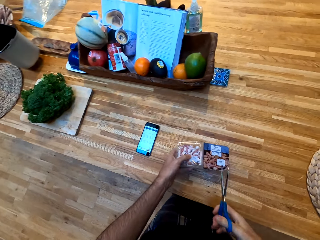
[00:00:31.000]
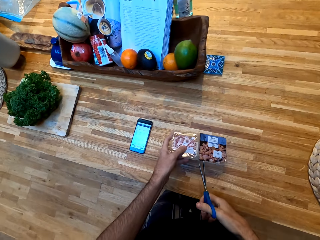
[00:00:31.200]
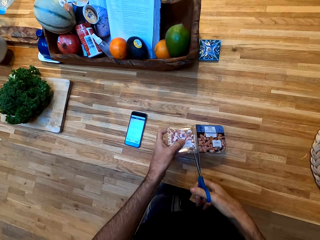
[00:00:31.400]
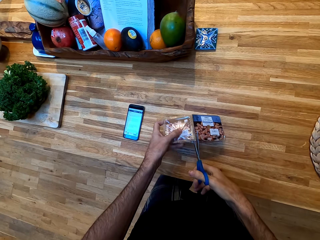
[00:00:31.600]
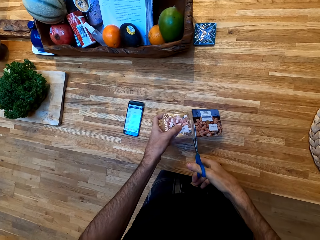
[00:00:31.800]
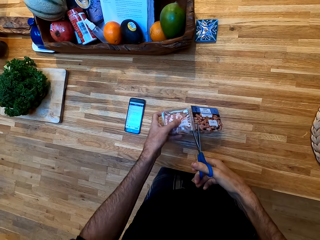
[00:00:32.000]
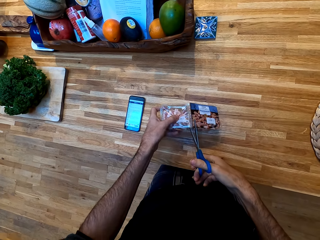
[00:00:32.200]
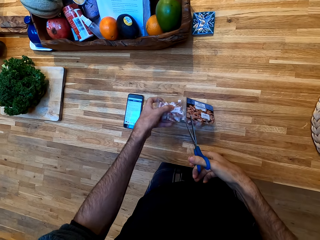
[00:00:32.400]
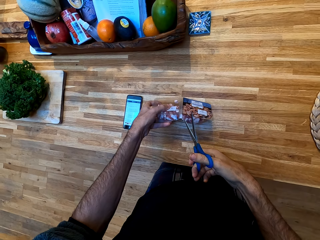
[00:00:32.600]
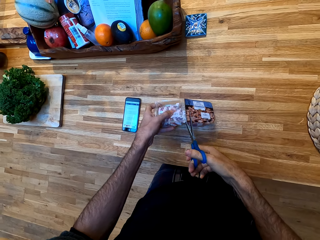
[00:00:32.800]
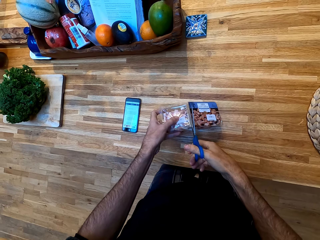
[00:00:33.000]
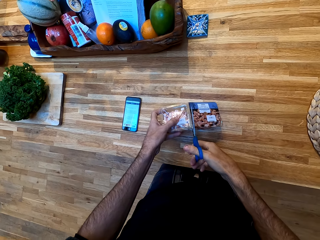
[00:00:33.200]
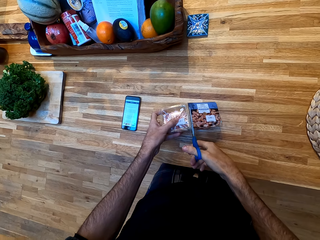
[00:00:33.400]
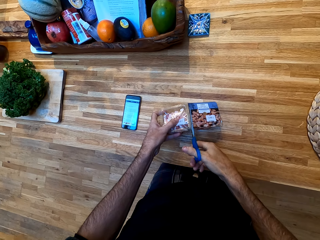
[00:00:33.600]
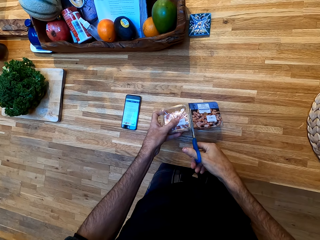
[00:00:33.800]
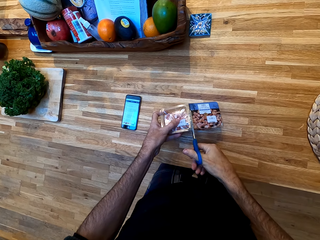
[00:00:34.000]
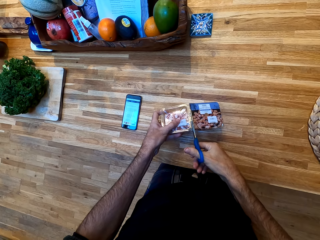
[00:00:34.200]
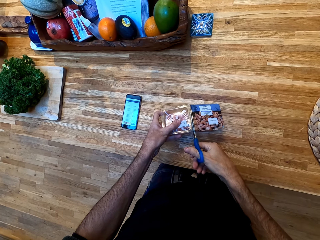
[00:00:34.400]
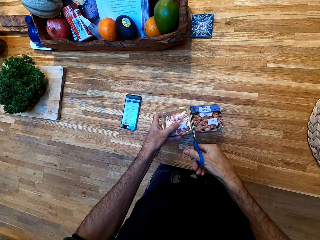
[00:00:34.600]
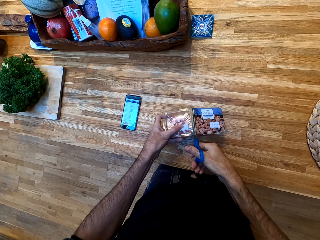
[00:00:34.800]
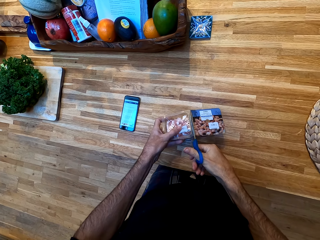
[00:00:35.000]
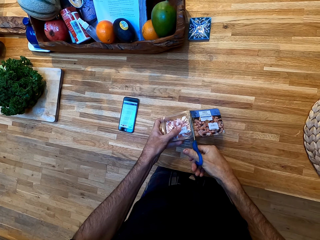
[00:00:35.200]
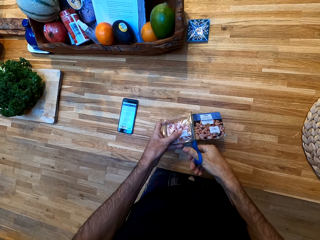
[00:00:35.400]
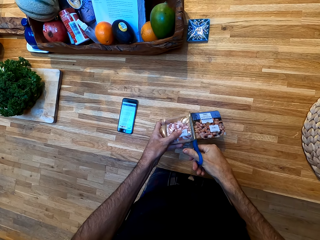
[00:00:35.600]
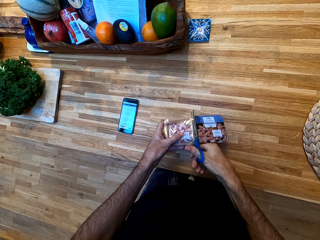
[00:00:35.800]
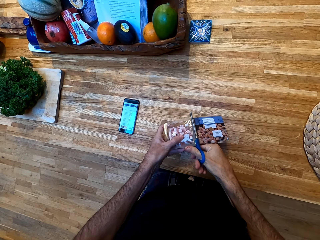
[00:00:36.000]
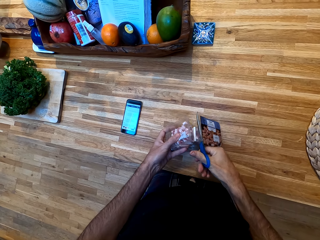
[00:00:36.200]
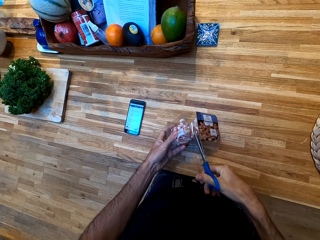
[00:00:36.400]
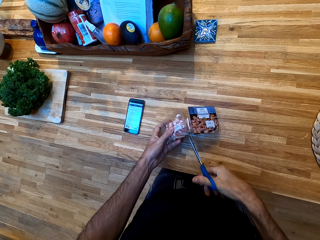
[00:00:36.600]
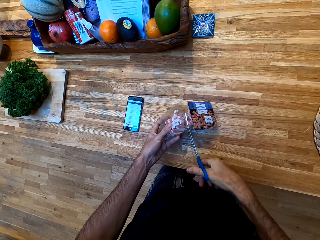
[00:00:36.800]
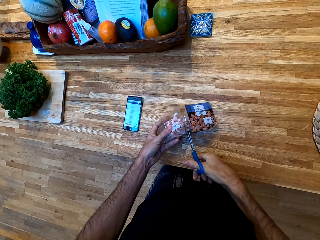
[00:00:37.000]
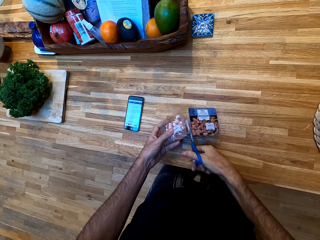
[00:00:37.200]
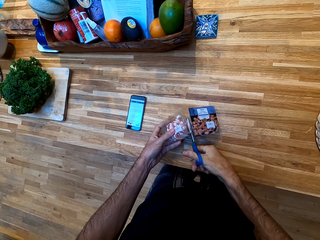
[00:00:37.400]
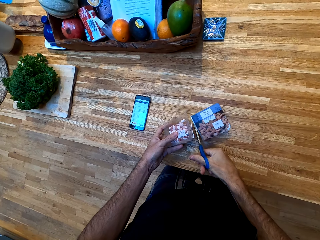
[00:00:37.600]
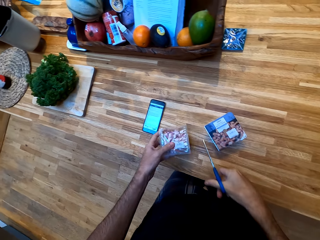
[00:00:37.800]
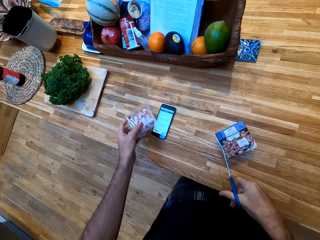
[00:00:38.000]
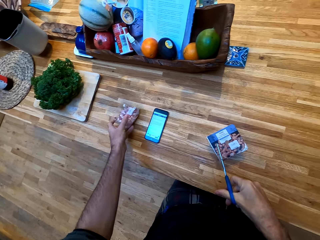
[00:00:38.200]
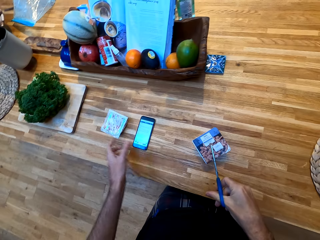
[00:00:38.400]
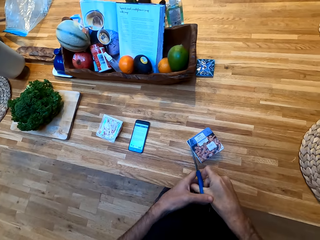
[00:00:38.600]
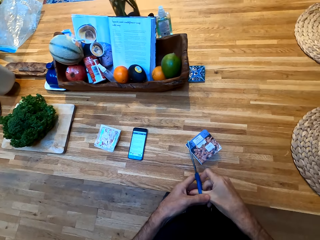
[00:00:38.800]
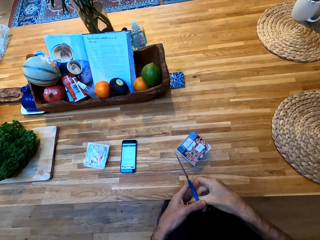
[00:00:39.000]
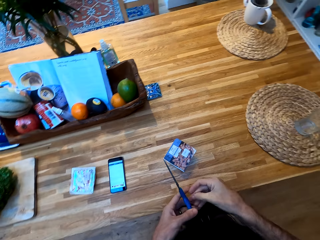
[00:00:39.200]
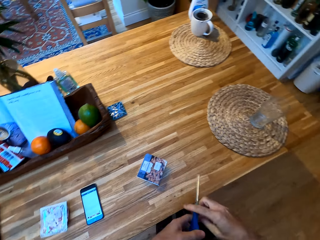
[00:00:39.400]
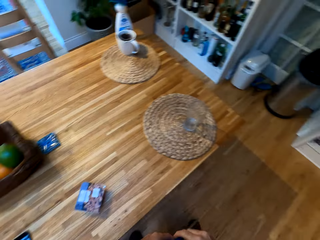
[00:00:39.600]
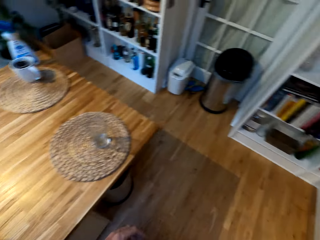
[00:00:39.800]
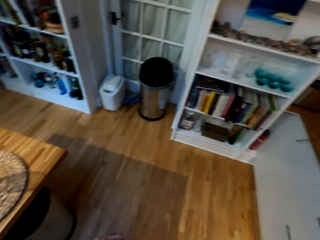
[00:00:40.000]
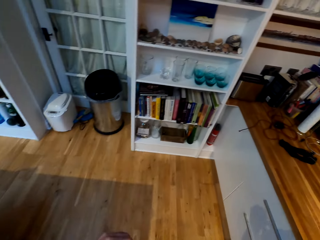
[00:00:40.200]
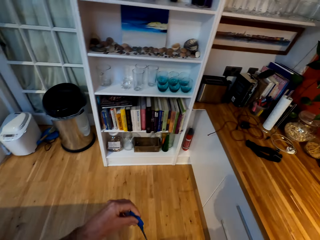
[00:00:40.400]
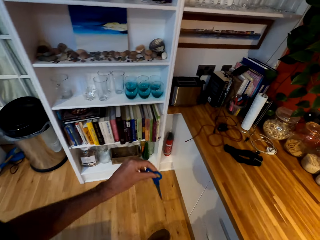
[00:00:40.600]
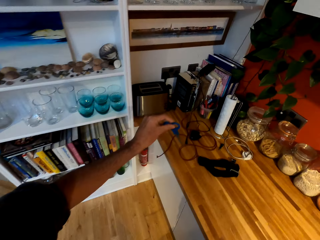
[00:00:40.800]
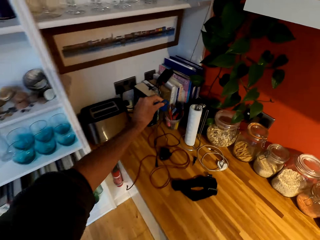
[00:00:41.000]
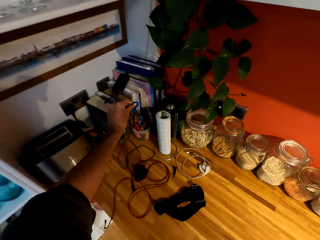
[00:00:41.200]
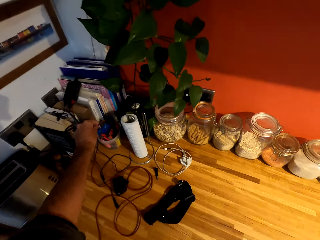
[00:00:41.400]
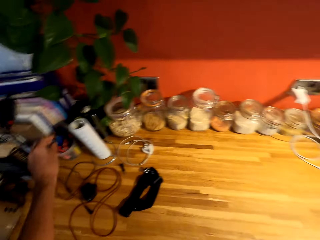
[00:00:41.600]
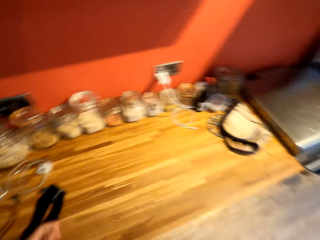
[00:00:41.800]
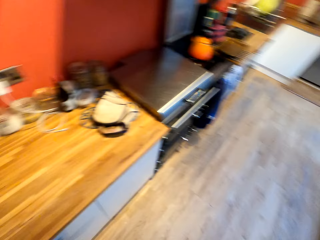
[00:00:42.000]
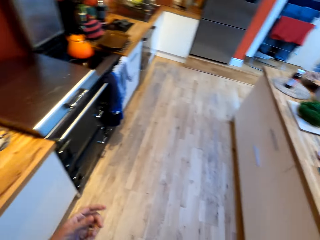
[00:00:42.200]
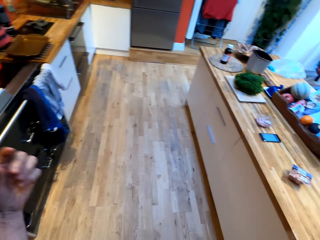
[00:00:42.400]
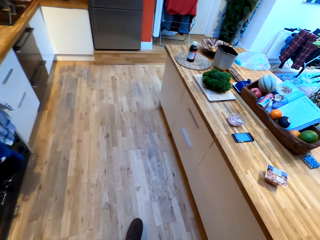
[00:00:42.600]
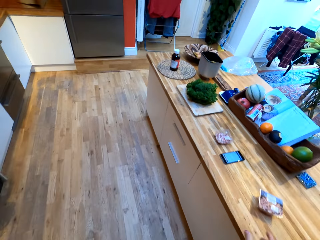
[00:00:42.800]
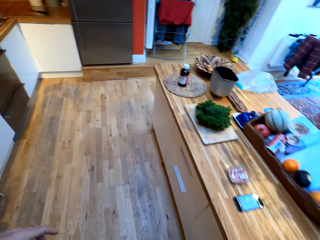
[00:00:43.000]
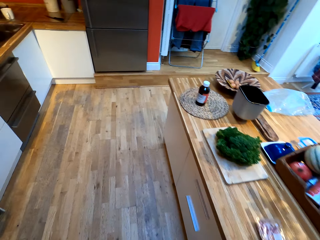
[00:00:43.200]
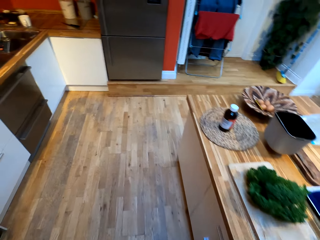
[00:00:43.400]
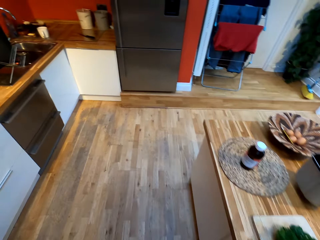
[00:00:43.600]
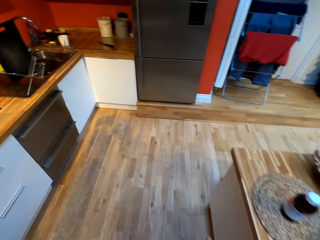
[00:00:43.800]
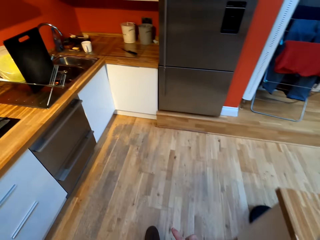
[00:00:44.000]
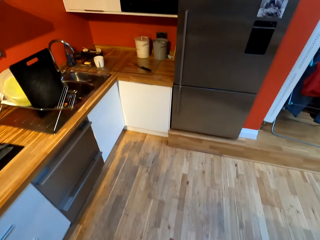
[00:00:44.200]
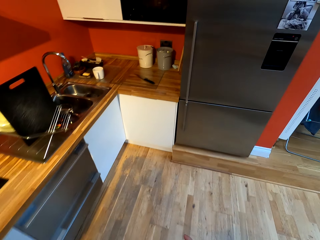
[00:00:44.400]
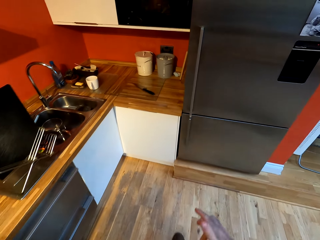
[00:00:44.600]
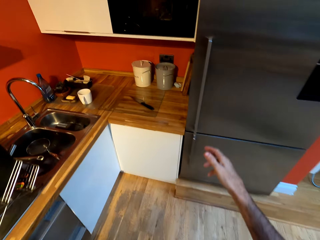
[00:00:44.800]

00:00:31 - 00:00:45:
The camera wearer holds the scissors in the right hand. They place a packet of food on the counter. They cut the packet of food with the pair of scissors. They cut through the paper. They place the packet of food on the counter. They turn around the room. They put the scissors in the cup. They turn around the room and walk around the room.

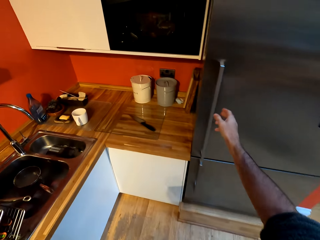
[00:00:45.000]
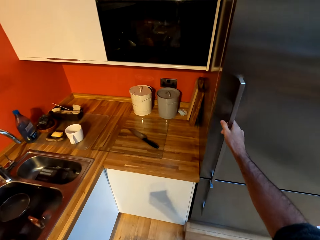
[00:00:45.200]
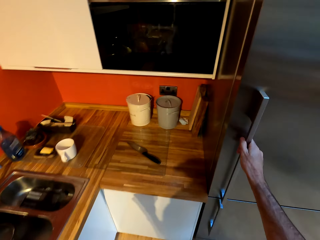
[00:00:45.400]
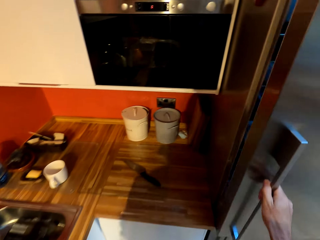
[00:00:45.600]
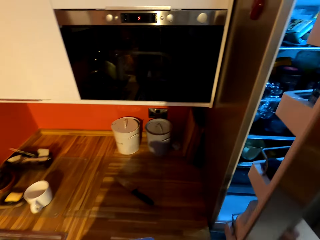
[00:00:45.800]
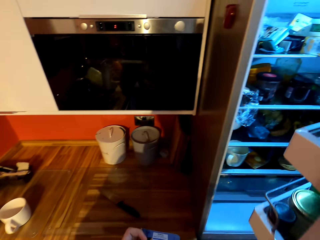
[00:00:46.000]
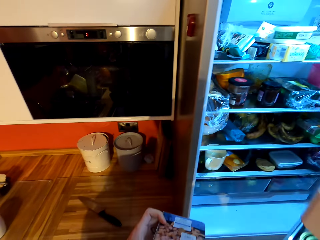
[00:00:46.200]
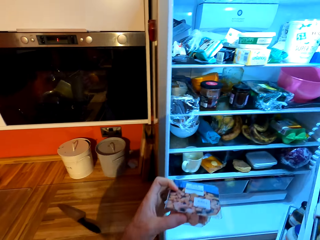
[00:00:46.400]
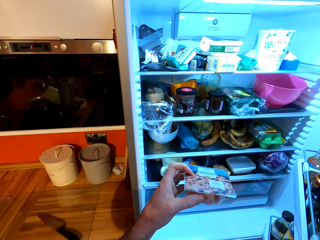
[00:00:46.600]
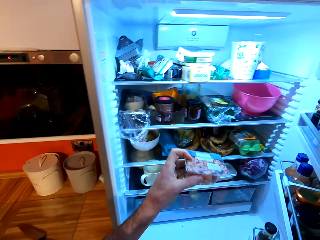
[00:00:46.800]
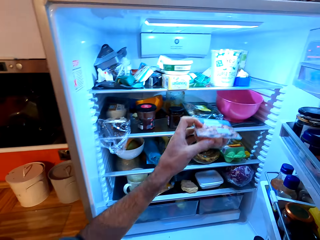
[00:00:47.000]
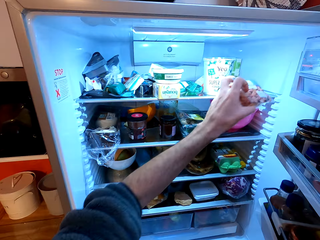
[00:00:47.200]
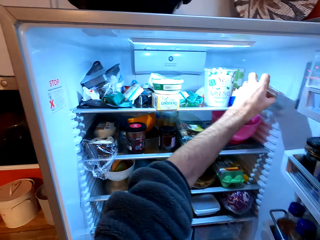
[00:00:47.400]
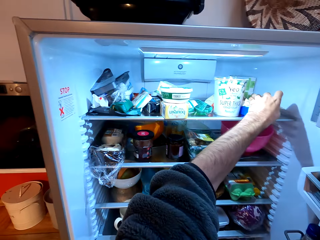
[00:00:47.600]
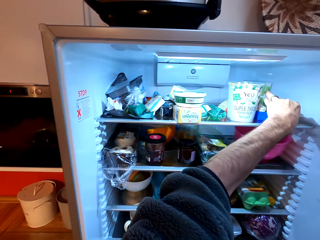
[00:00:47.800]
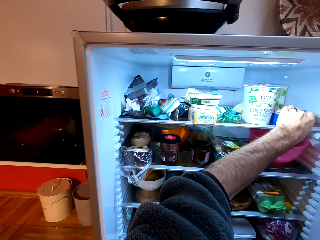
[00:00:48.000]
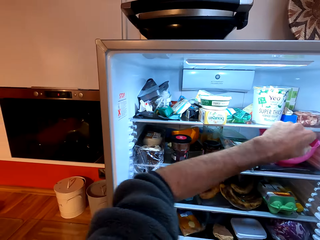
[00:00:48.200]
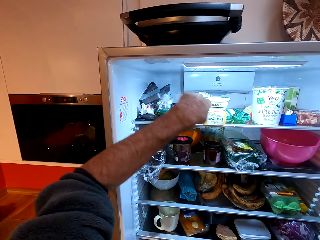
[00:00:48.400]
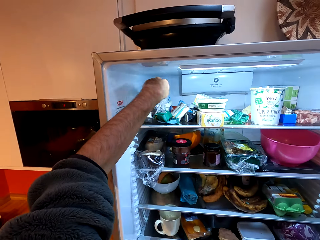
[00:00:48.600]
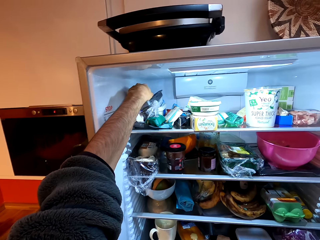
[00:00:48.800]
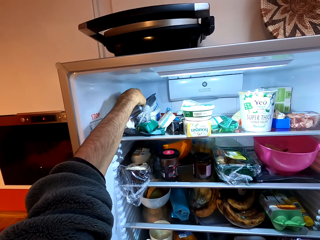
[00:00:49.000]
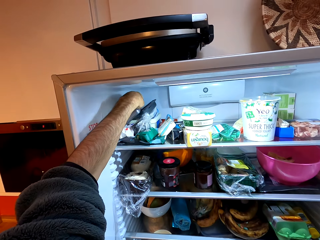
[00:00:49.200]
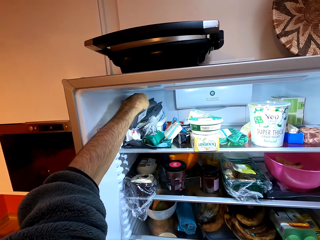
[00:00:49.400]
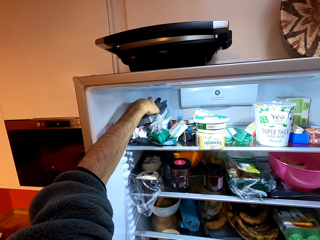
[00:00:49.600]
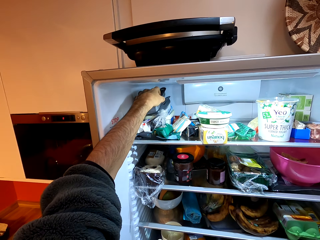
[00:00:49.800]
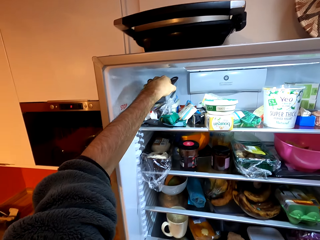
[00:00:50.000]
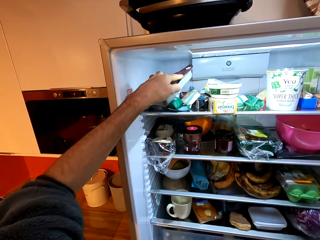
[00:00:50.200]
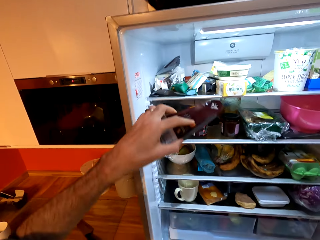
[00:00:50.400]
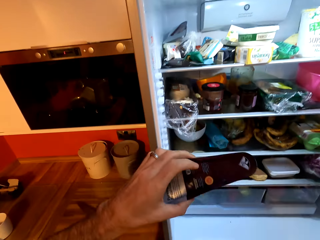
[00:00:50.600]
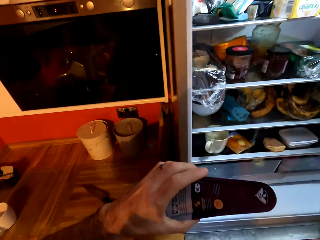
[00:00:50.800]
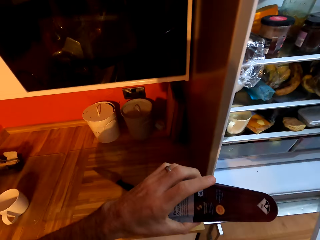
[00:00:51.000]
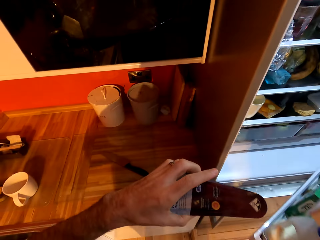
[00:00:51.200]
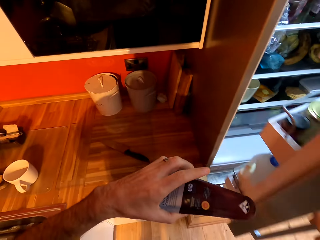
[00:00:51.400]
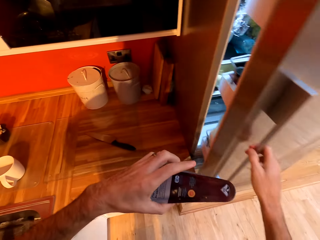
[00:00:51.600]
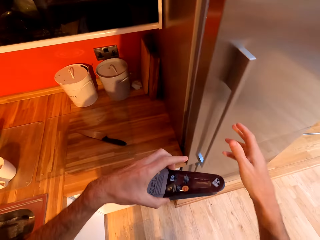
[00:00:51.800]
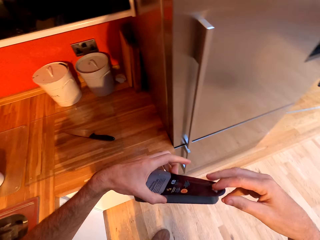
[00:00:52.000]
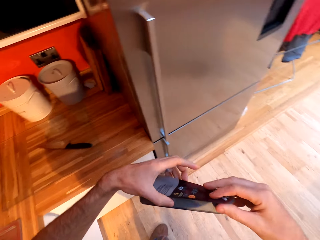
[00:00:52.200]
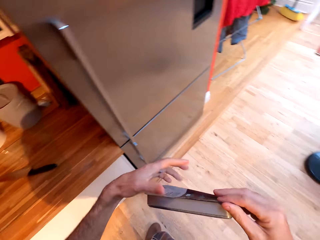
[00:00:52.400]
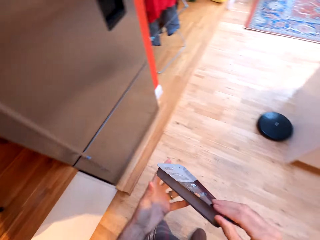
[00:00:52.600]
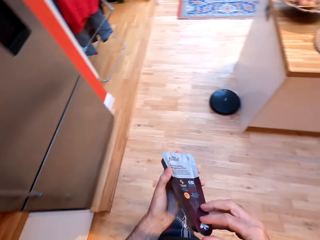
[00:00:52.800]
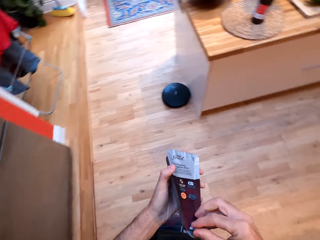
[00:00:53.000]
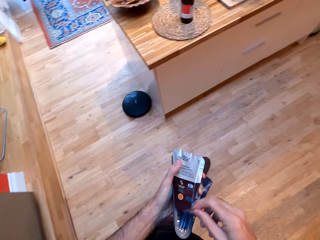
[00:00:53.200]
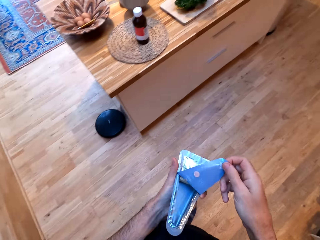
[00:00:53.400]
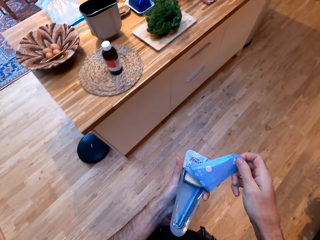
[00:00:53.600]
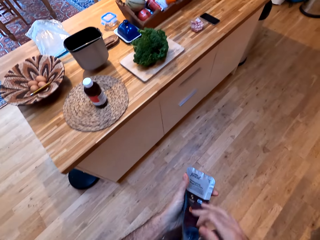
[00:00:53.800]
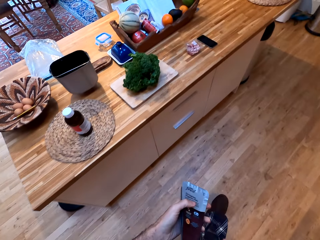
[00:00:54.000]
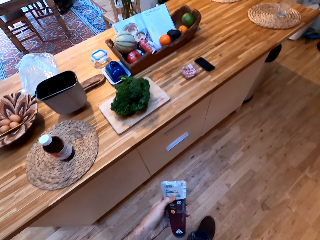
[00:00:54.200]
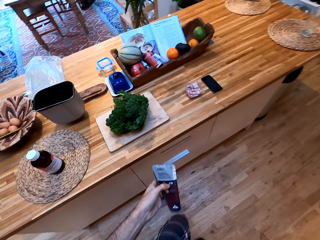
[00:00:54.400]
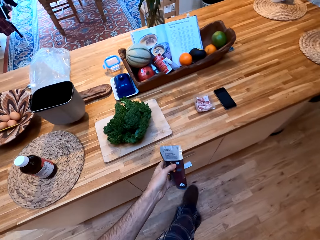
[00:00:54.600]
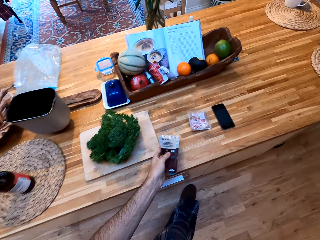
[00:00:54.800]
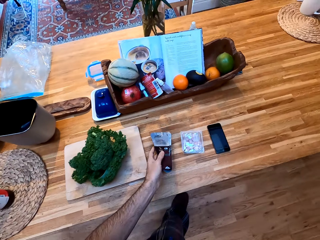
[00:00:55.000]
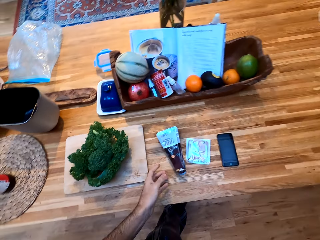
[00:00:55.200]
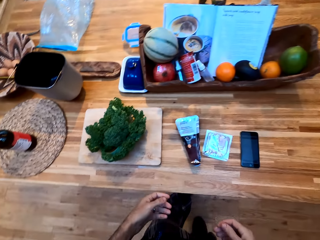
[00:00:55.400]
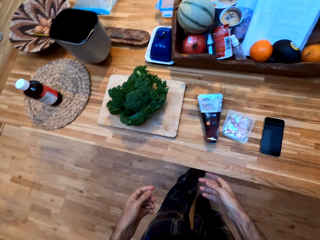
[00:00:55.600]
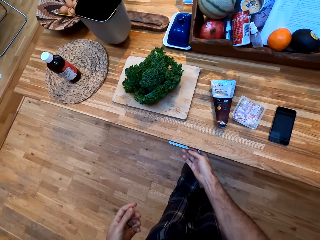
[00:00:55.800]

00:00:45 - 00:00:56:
The camera wearer picks the fridge door. They open the fridge. They place a packet of food in the fridge. They pick up a packet of chocolate from the fridge. They hold the paper. They close the fridge door. They walk around the room. They tear the seal. They walk around the room. They place the packet of chocolate on the counter.
